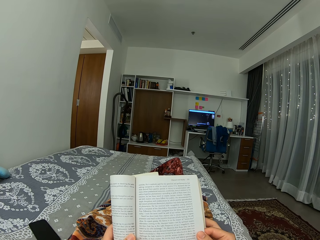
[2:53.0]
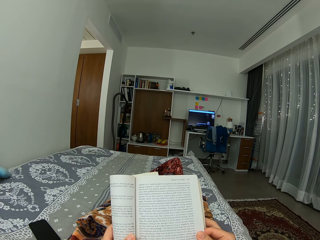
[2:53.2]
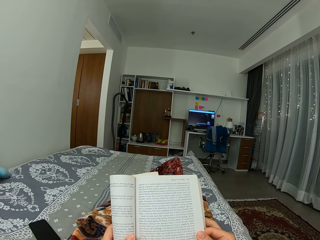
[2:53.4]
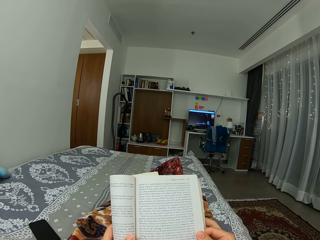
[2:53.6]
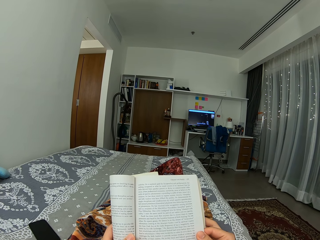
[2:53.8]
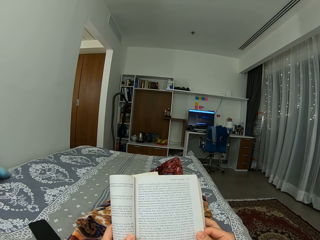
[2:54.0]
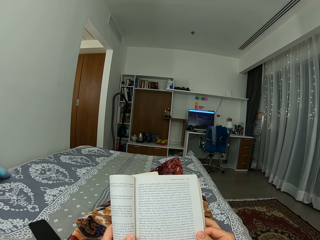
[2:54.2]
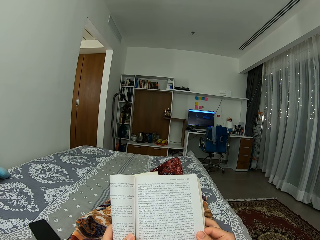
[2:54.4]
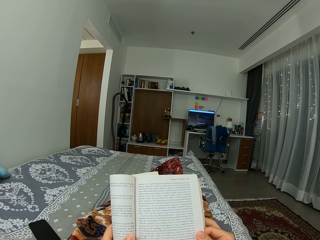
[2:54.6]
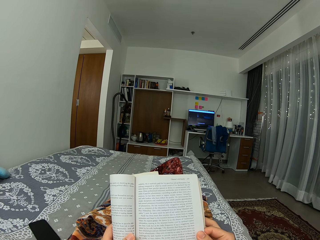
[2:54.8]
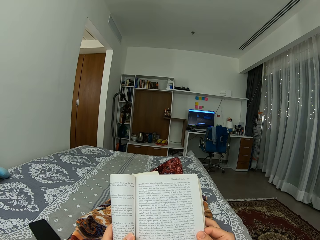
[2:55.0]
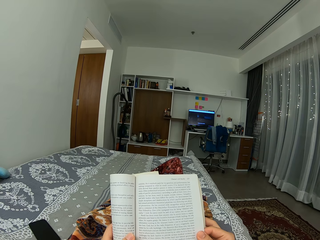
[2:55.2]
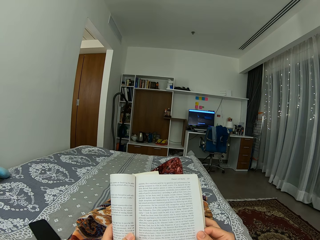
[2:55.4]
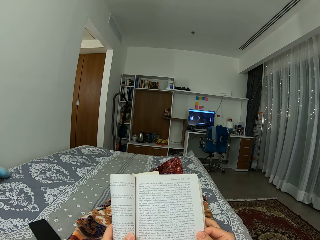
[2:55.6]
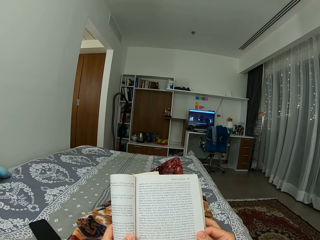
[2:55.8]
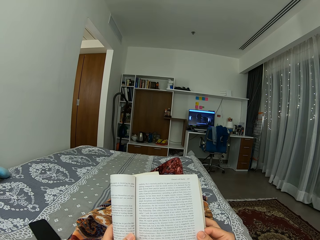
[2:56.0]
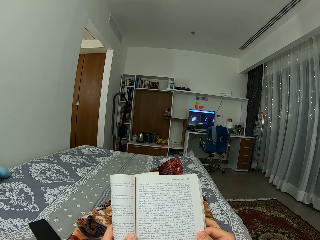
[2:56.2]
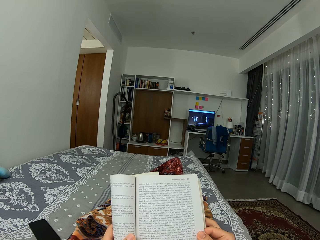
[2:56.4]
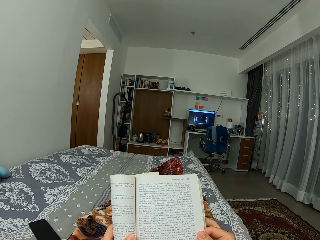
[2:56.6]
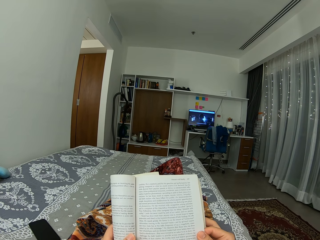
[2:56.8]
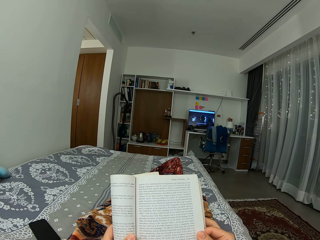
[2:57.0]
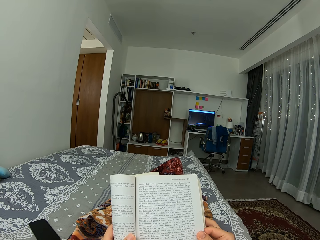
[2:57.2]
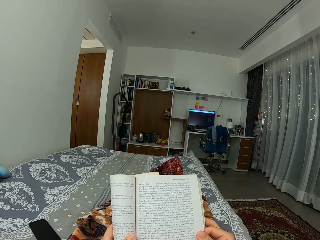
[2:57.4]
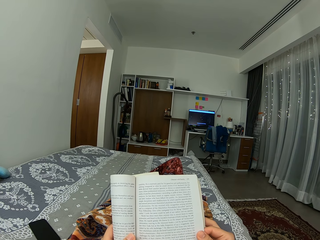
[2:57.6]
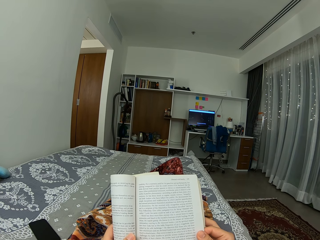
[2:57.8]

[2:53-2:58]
The camera wearer reads the novel.

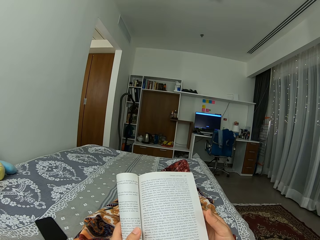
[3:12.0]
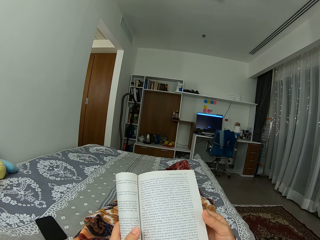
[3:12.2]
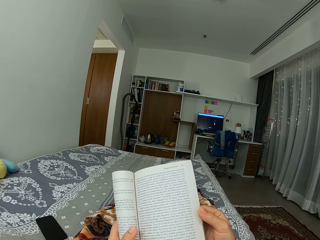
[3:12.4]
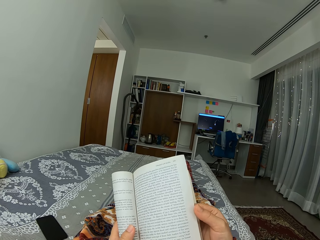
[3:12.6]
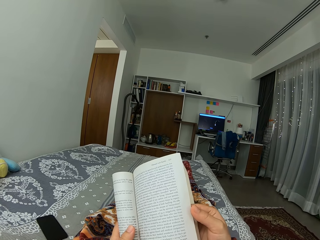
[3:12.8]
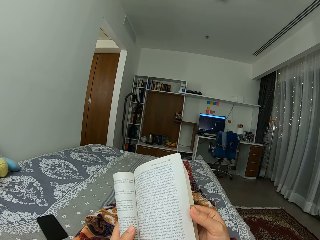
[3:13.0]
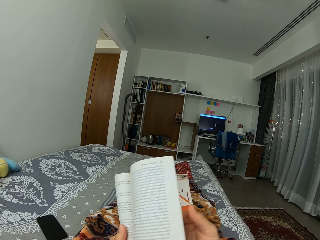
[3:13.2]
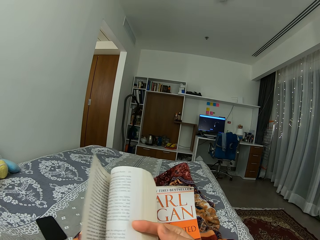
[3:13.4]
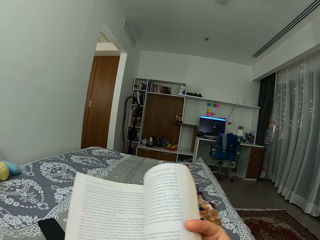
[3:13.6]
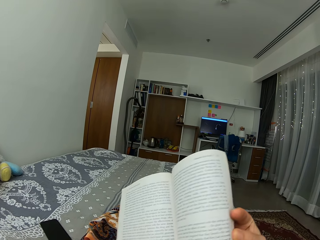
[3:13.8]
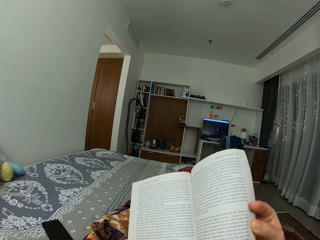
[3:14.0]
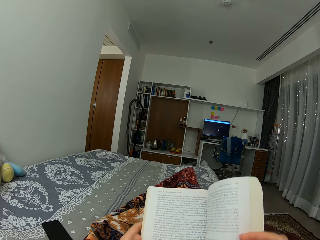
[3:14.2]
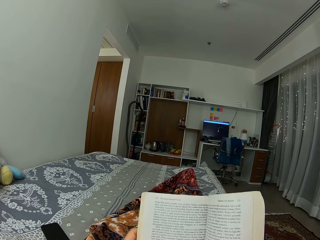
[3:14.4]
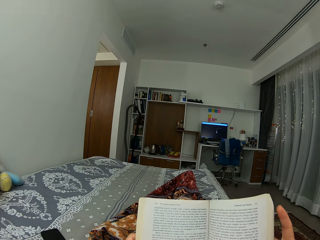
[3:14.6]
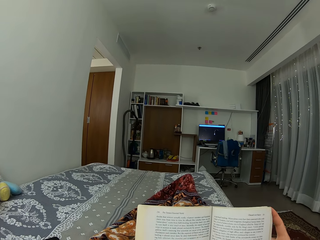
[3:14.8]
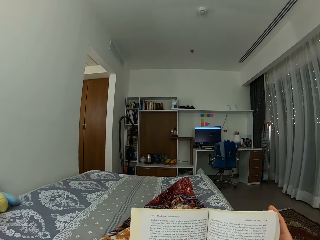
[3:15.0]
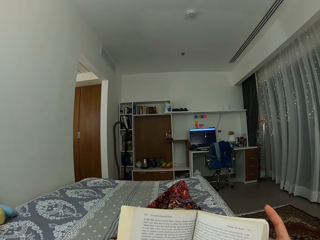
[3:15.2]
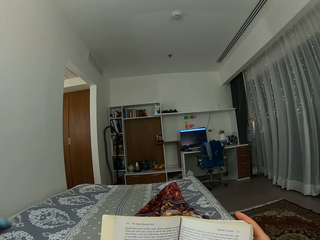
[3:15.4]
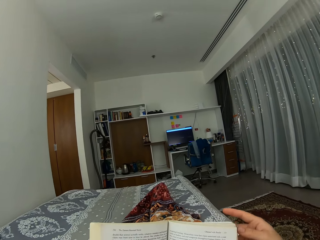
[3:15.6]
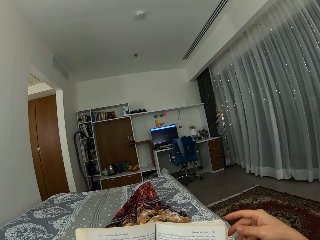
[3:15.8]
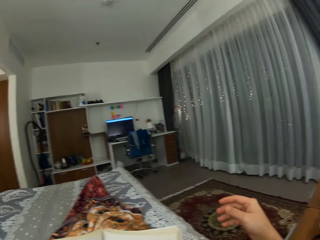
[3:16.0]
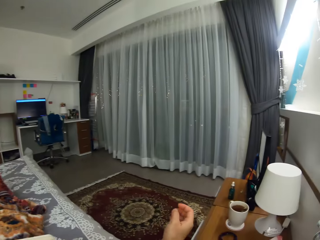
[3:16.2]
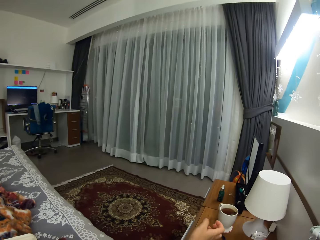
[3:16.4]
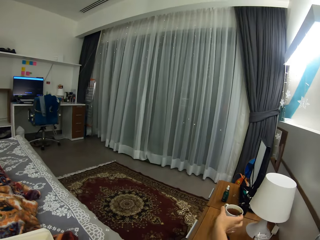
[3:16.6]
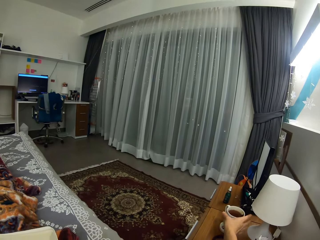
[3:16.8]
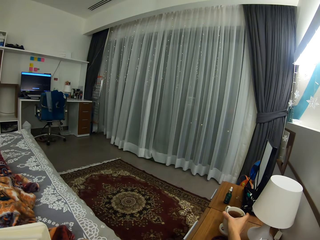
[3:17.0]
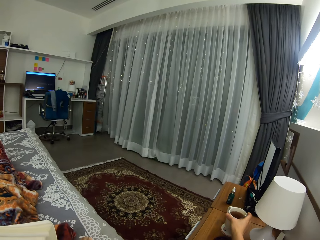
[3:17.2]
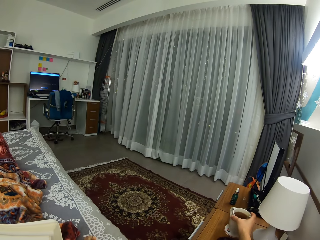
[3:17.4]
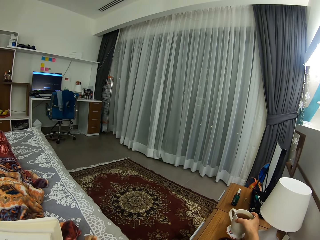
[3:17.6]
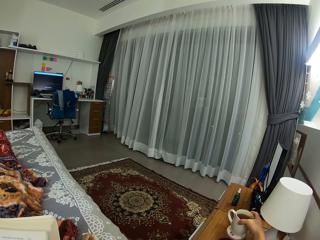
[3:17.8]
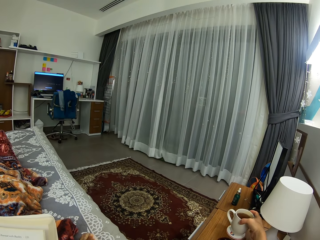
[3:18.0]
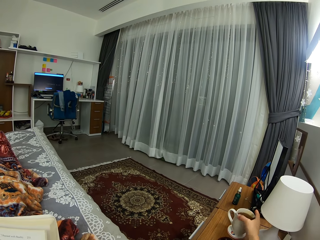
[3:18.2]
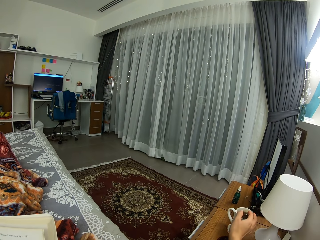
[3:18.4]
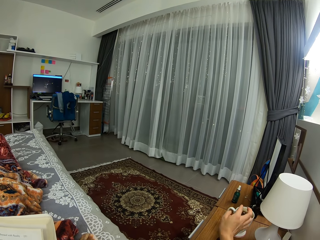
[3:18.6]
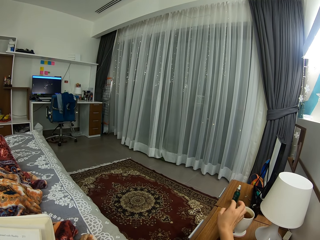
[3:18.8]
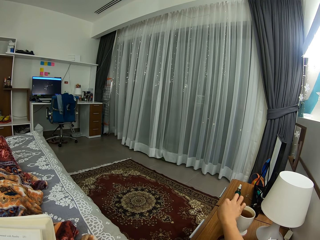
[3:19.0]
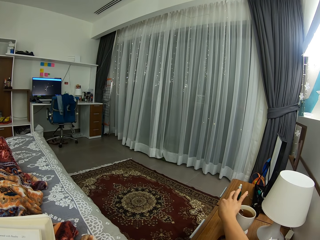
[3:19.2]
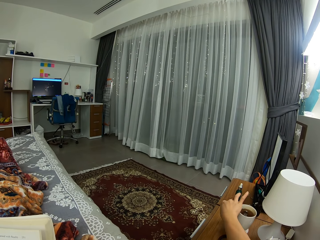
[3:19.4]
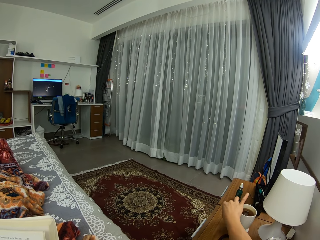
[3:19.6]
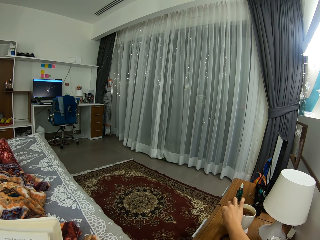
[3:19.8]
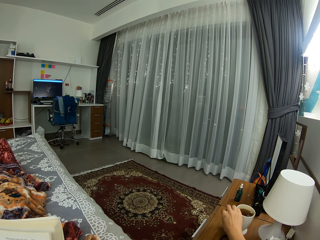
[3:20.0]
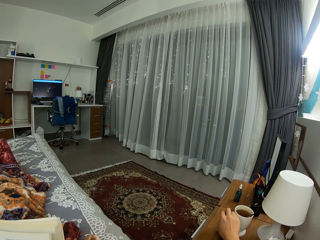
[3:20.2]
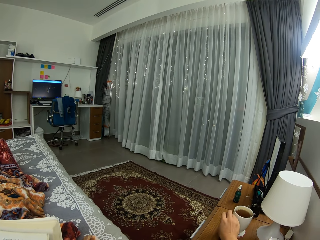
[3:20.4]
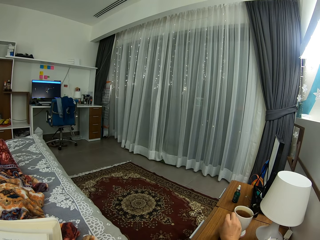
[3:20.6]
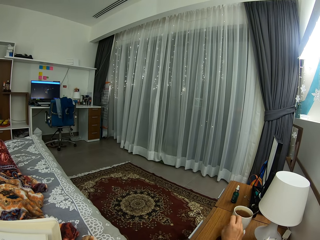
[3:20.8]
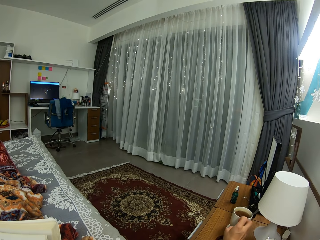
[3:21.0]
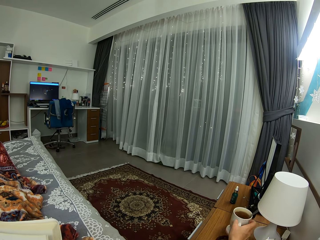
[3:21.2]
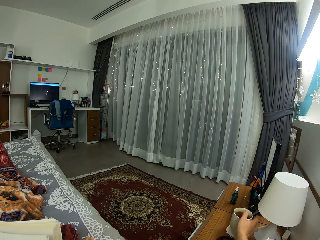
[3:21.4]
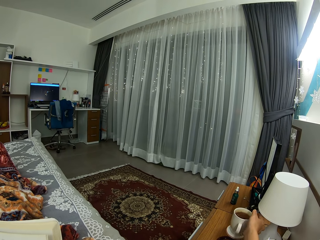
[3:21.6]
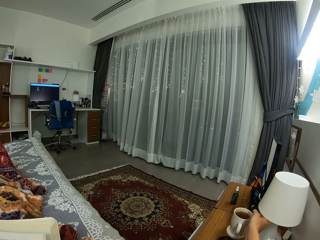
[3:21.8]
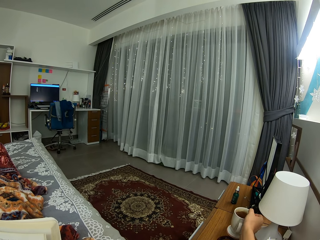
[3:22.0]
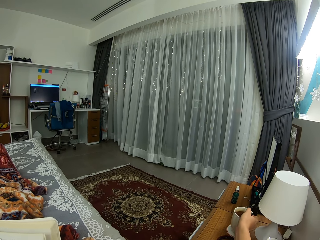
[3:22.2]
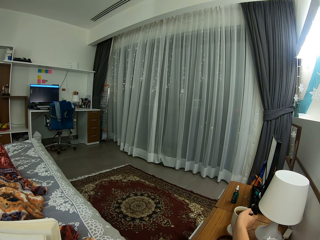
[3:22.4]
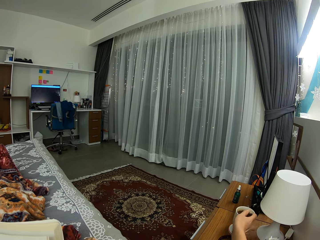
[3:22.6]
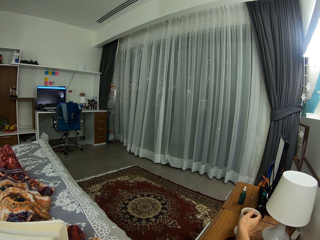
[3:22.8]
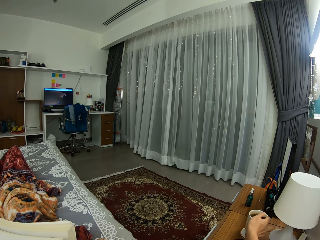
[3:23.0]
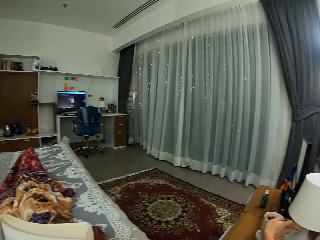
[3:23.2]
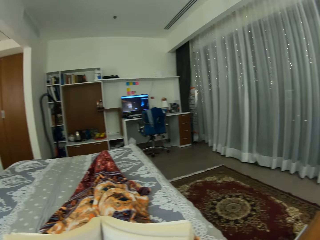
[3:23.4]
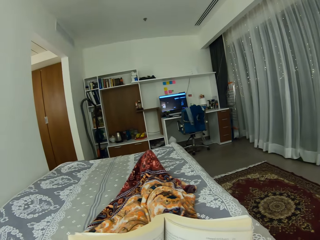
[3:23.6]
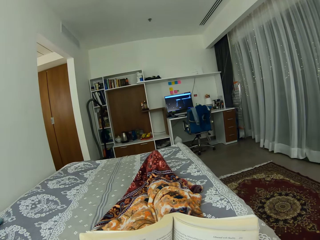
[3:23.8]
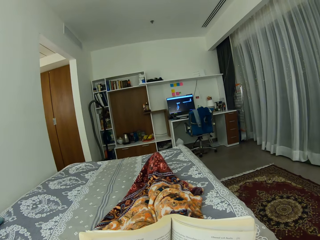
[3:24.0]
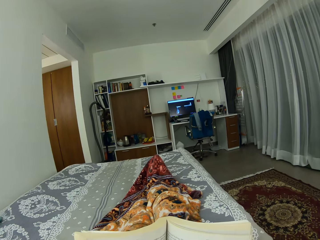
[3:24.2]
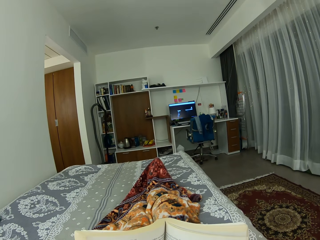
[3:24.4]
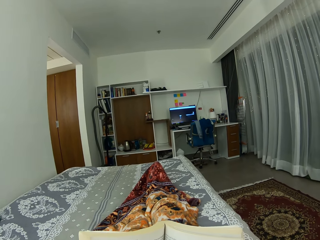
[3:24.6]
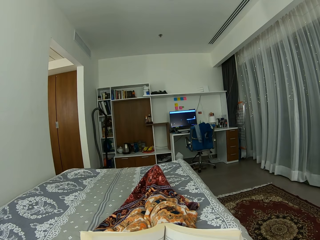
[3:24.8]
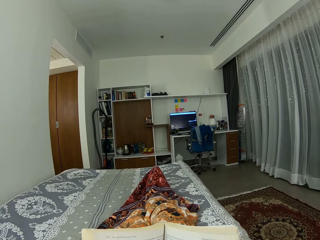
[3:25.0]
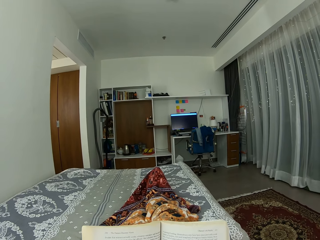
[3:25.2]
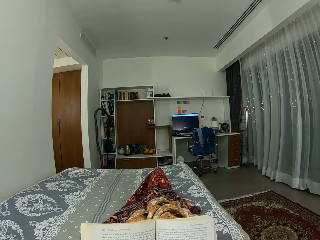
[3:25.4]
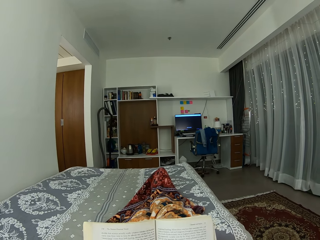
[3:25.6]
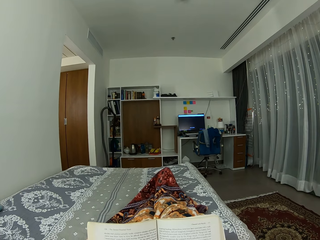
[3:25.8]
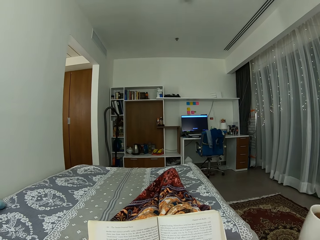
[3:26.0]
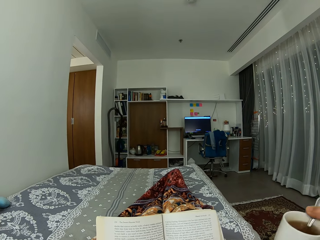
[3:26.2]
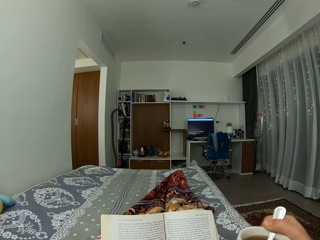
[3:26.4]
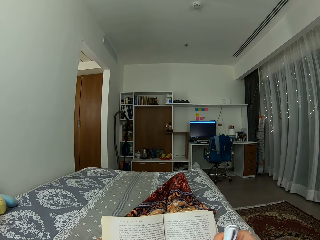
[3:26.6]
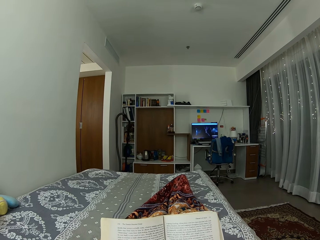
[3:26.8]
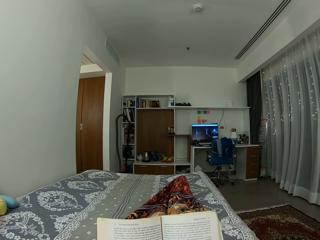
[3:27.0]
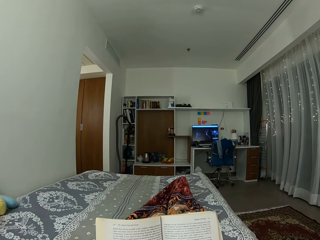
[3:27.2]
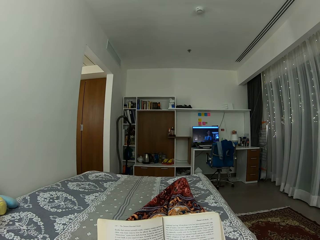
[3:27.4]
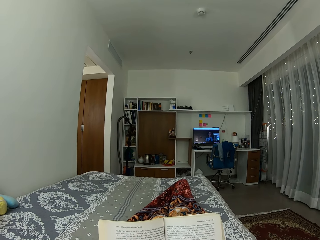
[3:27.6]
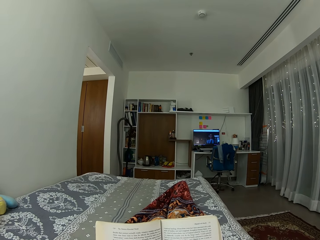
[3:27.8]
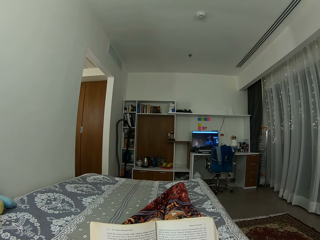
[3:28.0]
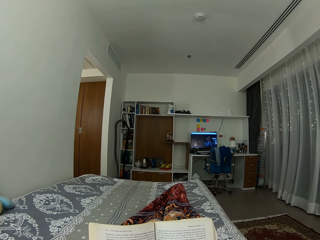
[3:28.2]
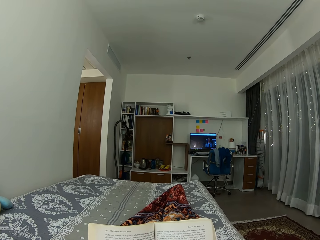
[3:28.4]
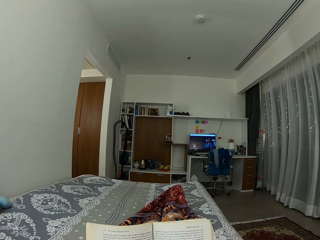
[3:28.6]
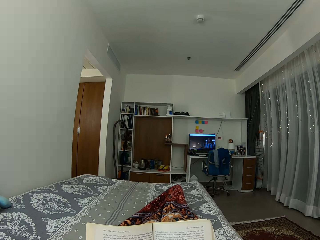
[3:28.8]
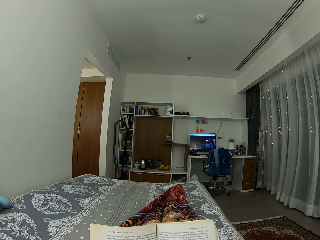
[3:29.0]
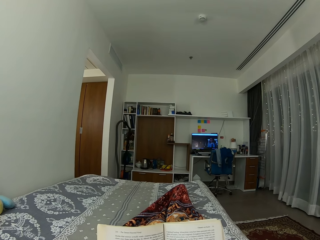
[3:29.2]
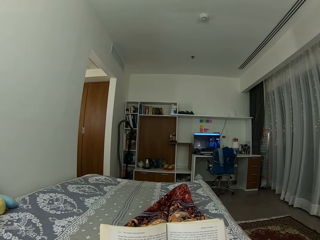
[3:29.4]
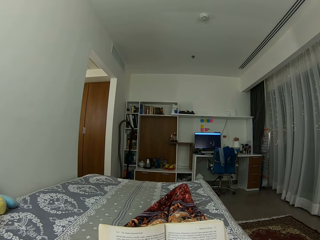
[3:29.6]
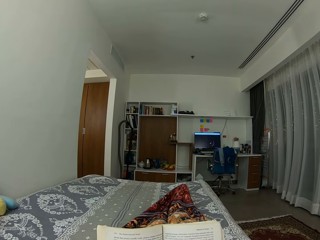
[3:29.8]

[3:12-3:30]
The camera wearer turns the page of the novel. They touch a cup of coffee. They pick up the cup of coffee from the shelf beside the bed. They turn the cup. They take a spoon. They stir the tea. They pick up the cup of coffee. They take a long look at the novel.
